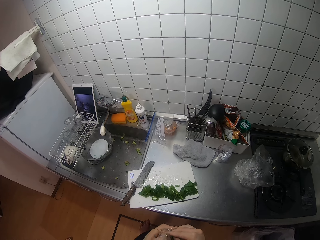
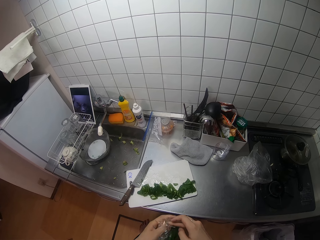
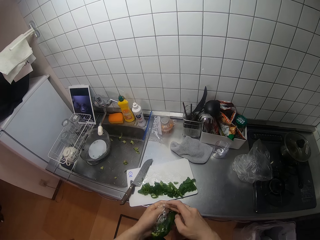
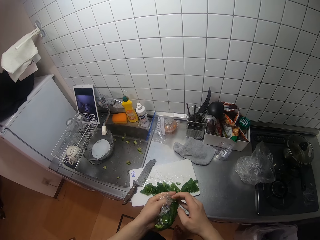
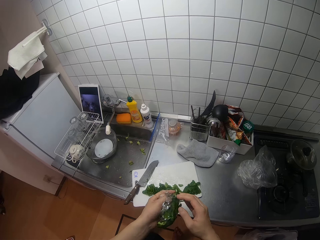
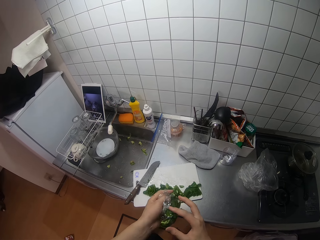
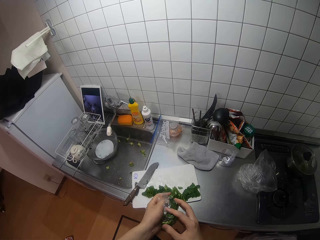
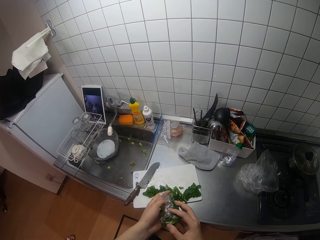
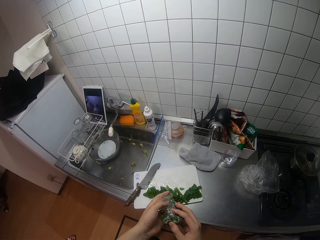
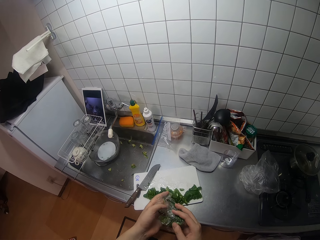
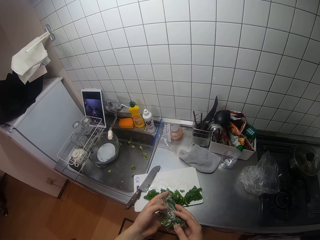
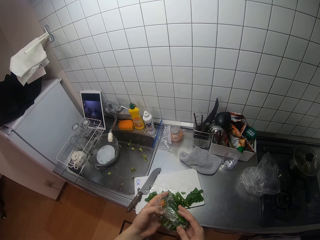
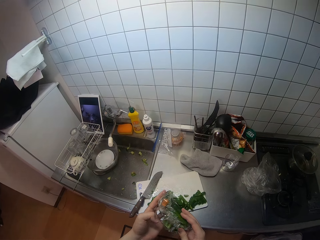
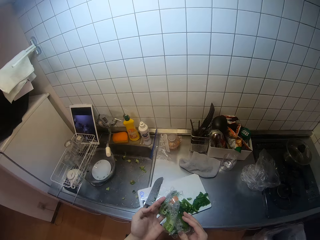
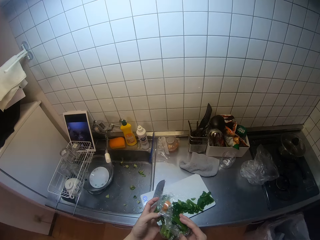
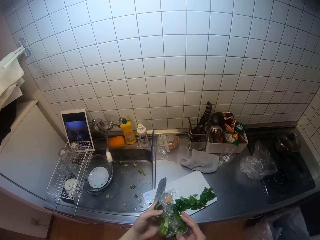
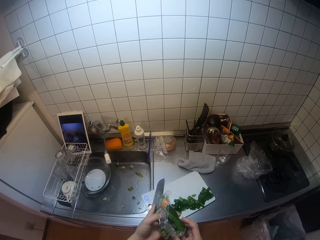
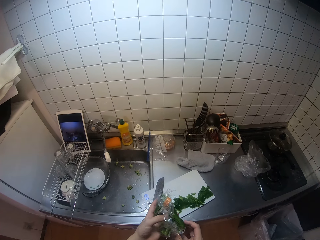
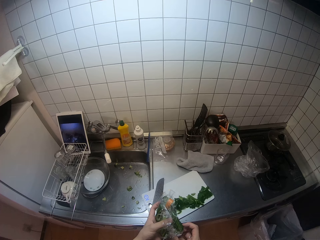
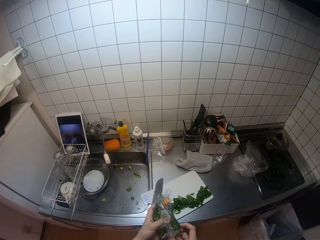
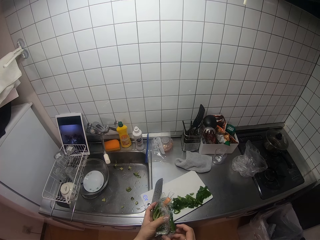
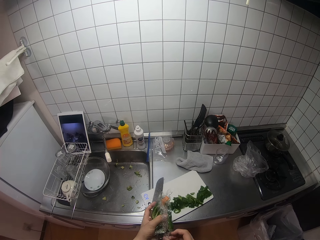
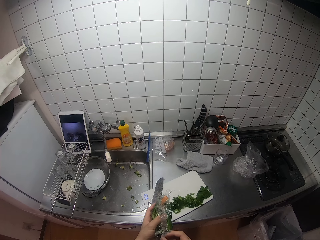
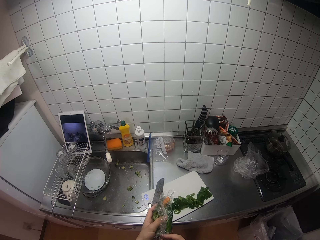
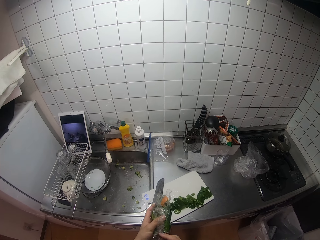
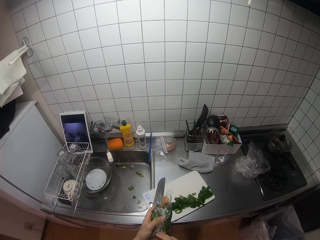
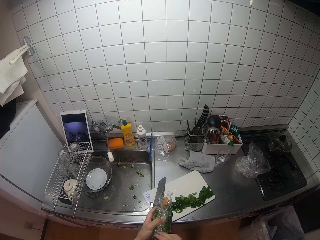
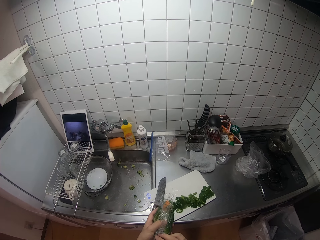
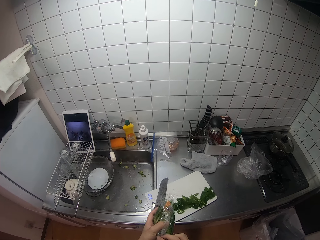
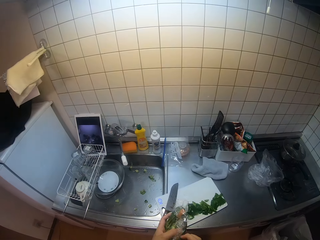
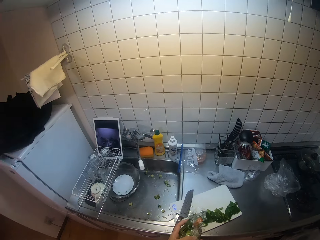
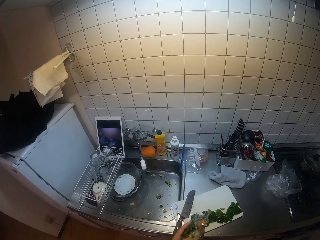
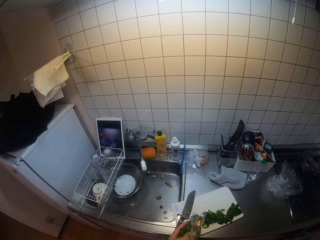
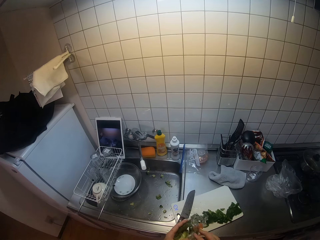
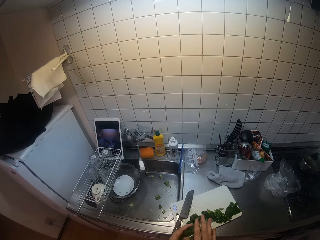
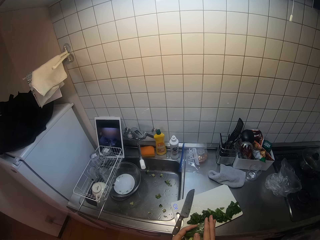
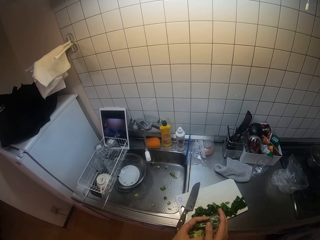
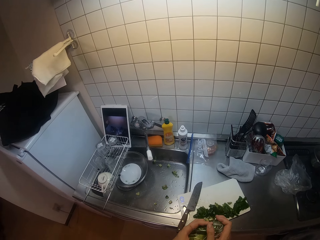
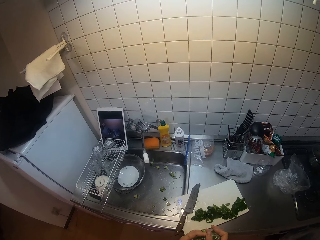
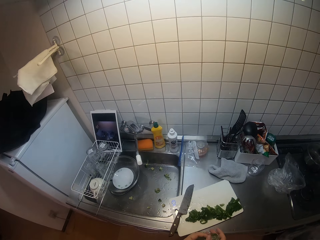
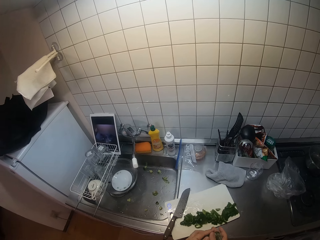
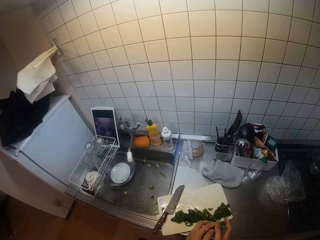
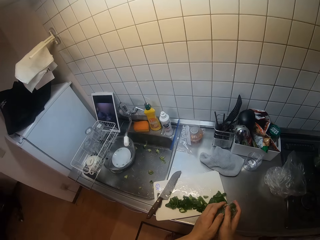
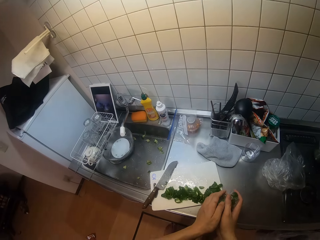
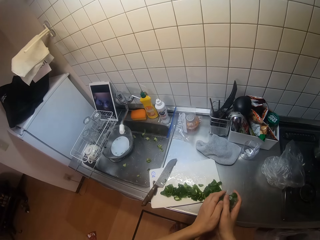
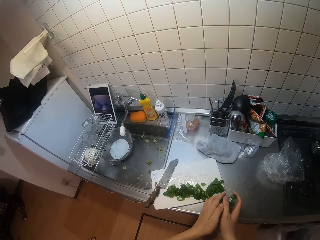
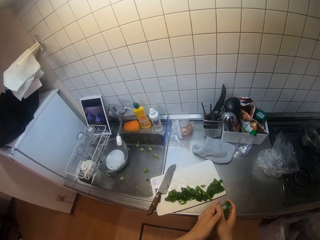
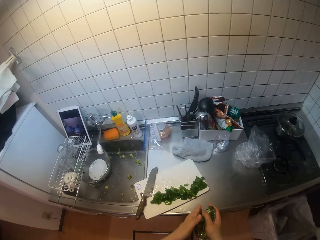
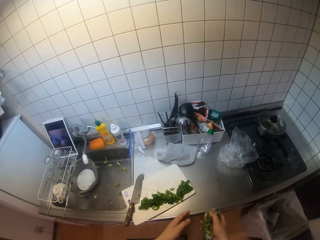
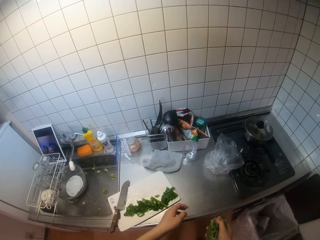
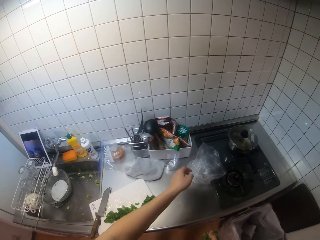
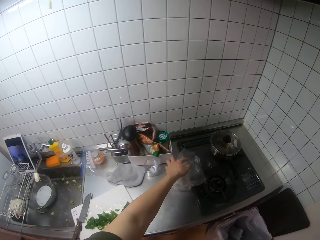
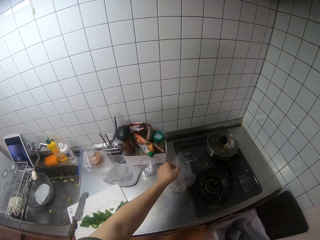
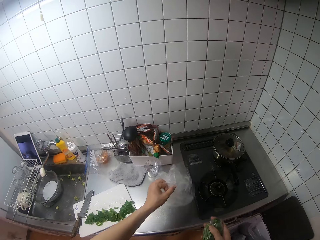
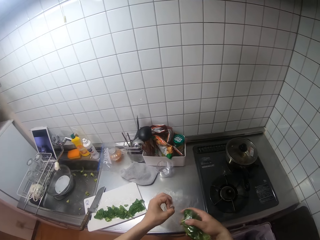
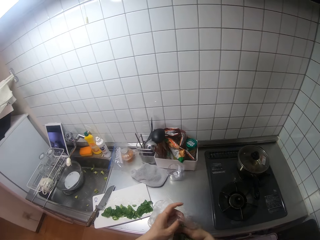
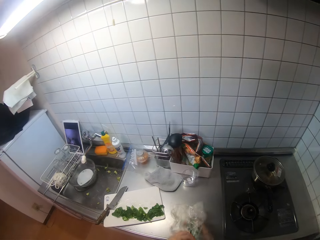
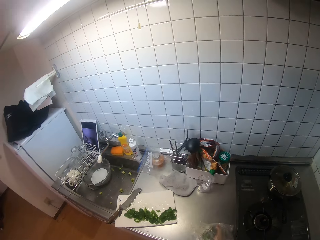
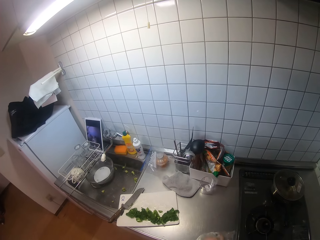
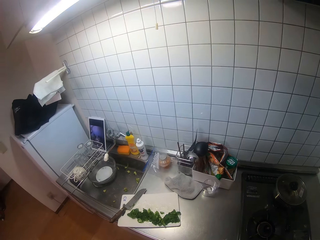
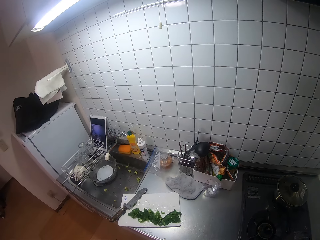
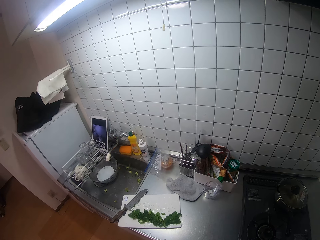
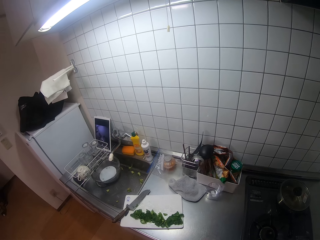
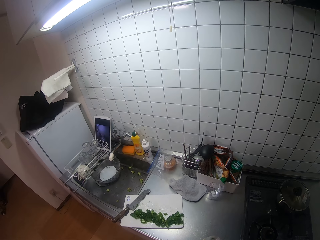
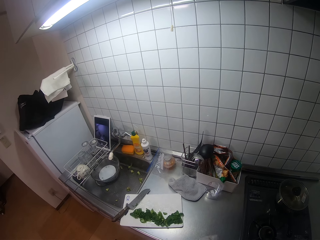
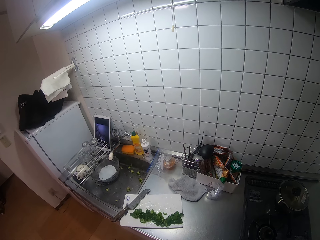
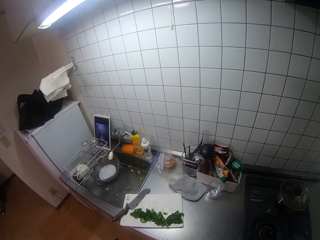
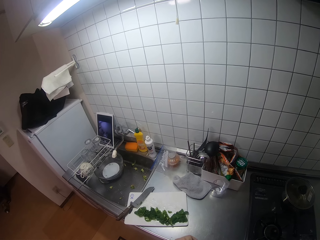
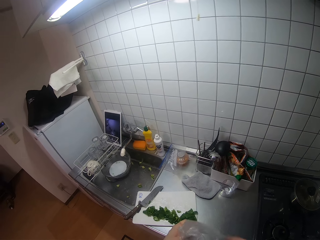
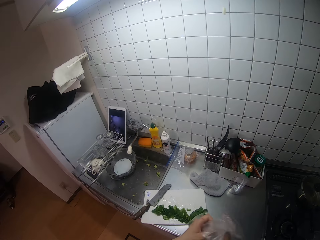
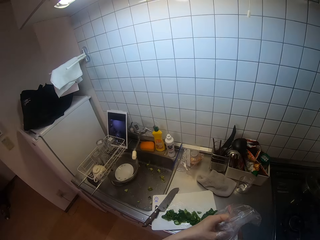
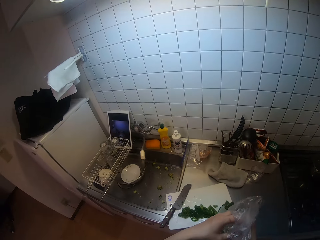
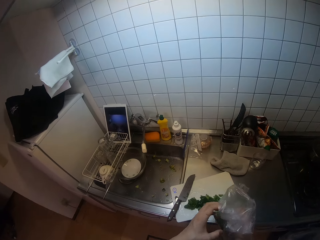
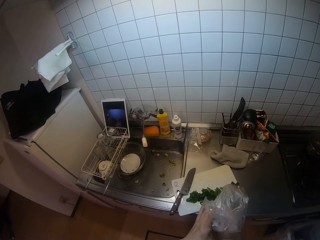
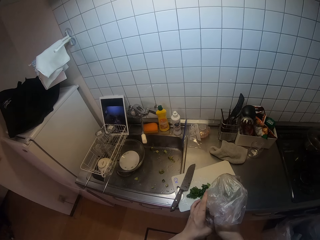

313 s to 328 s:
The camera wearer picks up a nylon on the table with her left hand. She puts the green pepper on the paper. She puts the wrapped seeds into the nylon with her right hand.

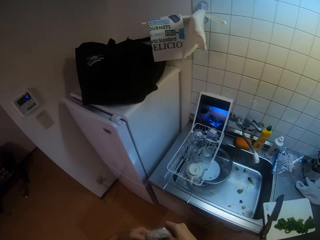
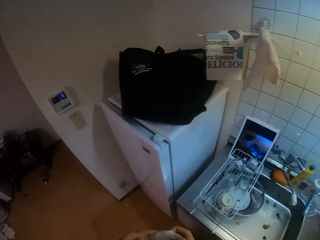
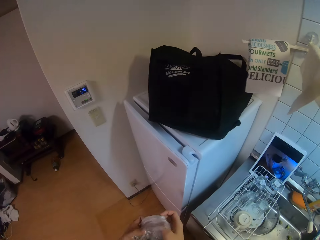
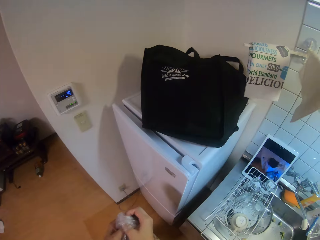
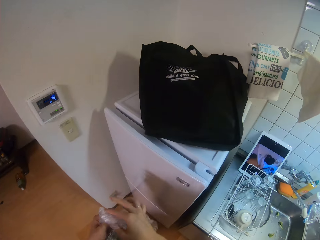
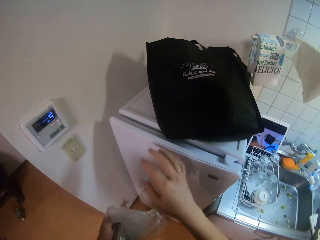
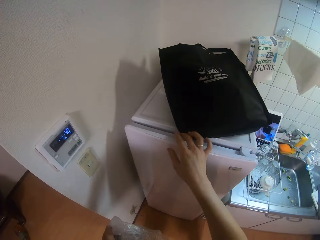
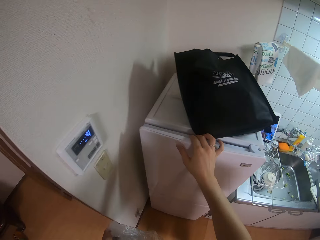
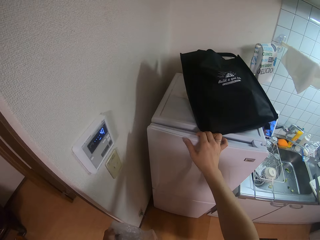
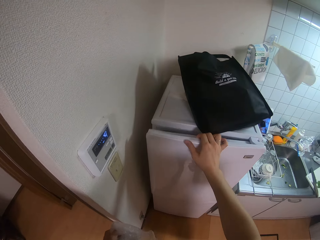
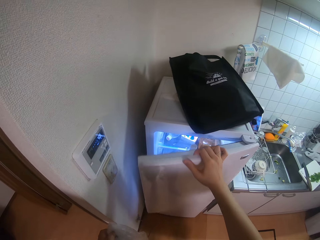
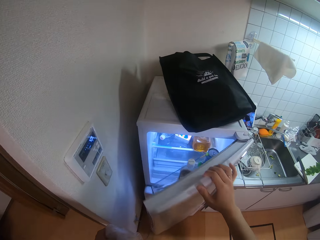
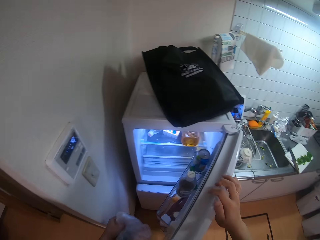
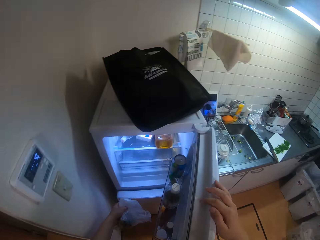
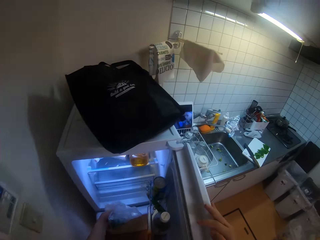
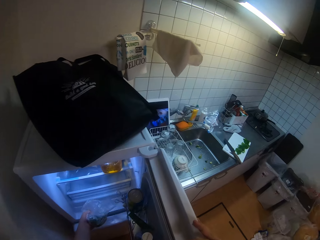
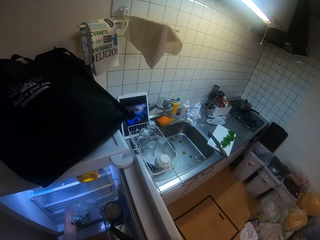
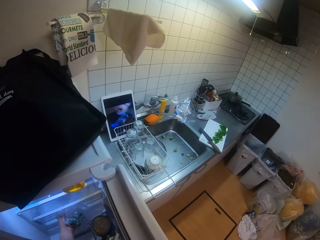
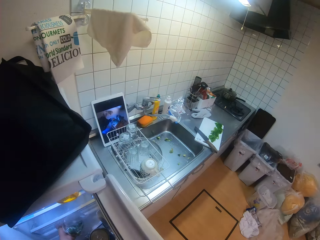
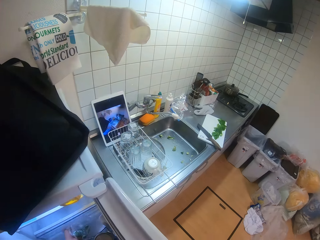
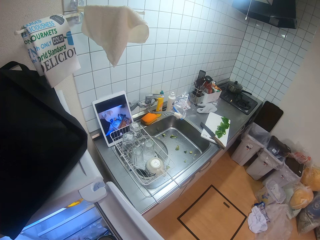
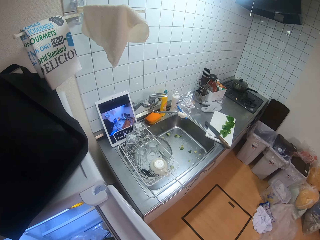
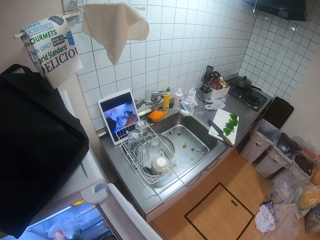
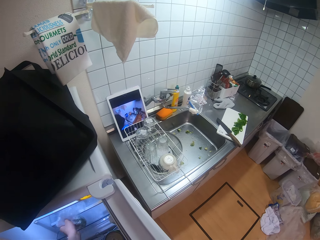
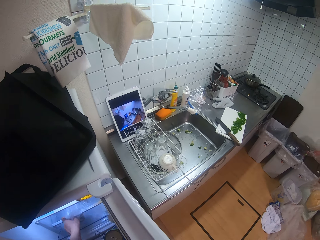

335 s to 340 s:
The camera wearer walks towards the fridge. She opens the refrigerator with her right hand. She pulls out a compartment inside the refrigerator with her left hand. She puts the green pepper on the fridge.

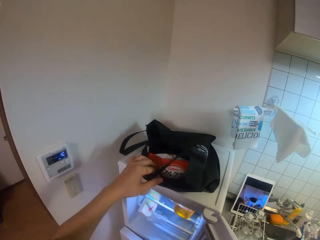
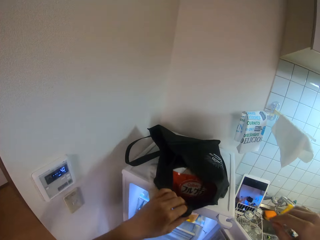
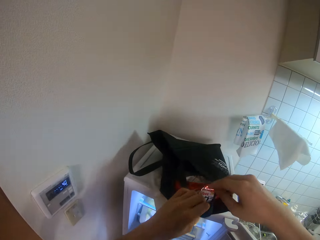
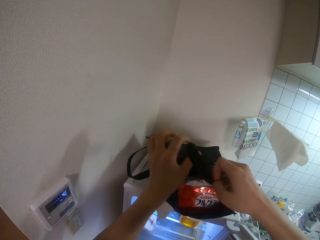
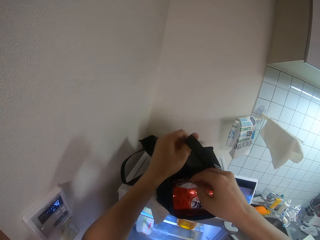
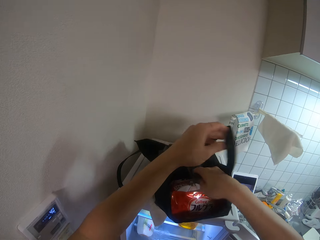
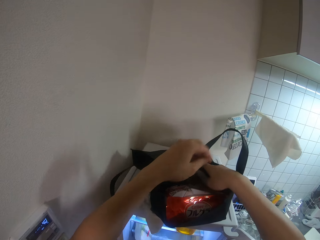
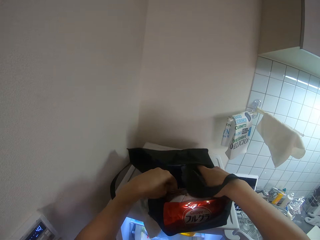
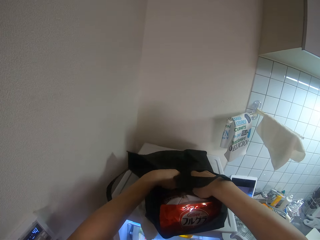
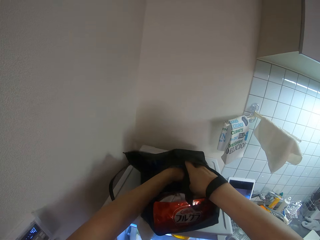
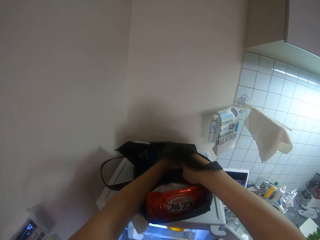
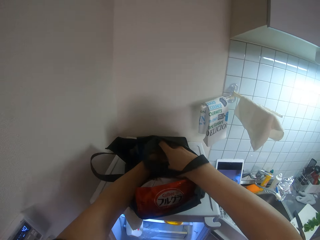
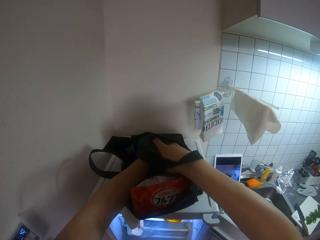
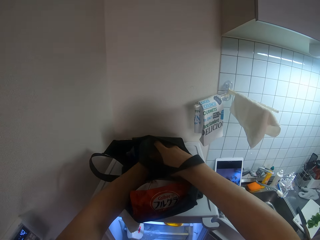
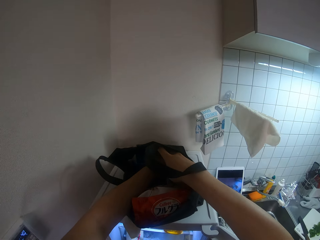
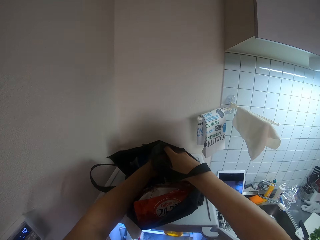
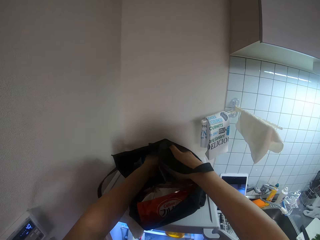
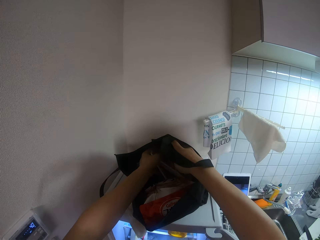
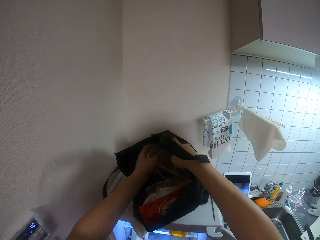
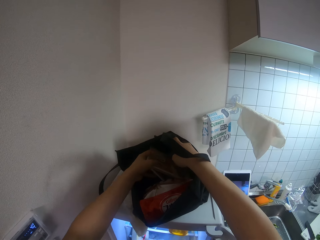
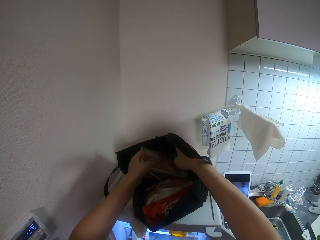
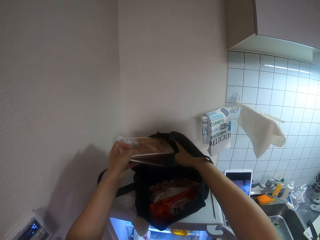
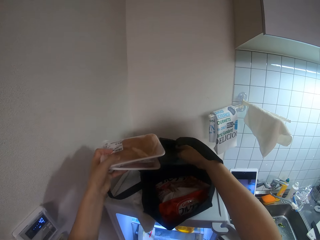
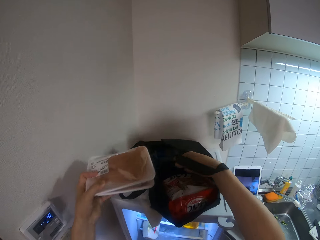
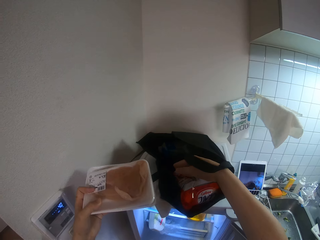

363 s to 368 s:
The camera wearer searches the bag on the refrigerator with her two hands. She removes a pack of raw meat from the bag with her left hand.
